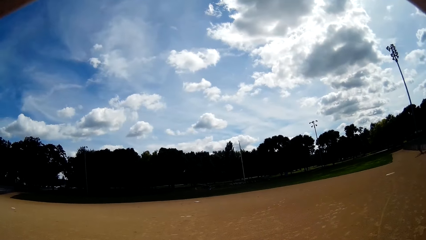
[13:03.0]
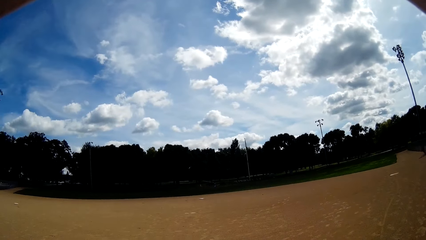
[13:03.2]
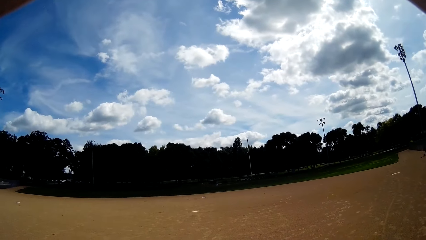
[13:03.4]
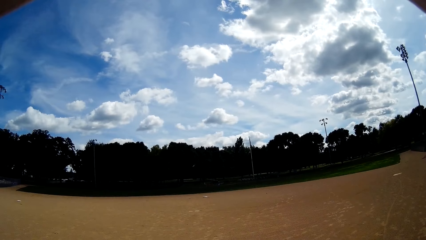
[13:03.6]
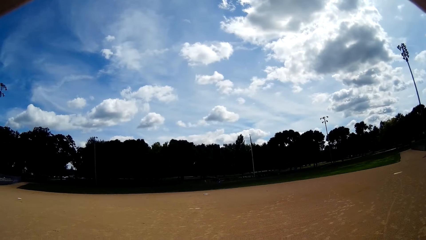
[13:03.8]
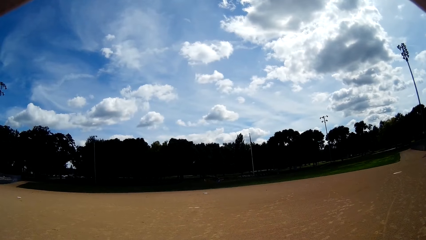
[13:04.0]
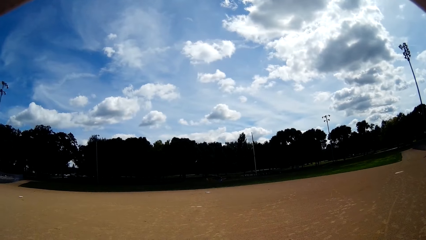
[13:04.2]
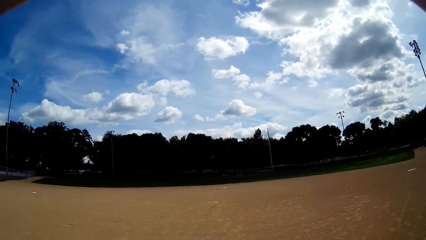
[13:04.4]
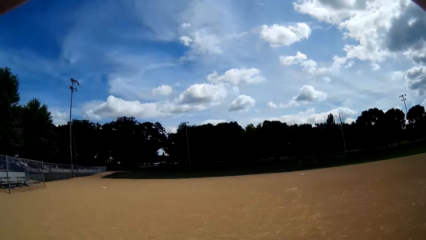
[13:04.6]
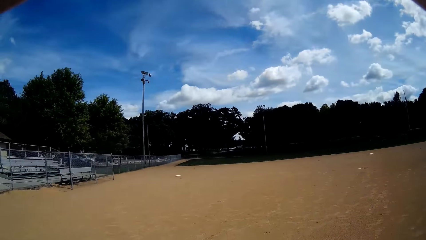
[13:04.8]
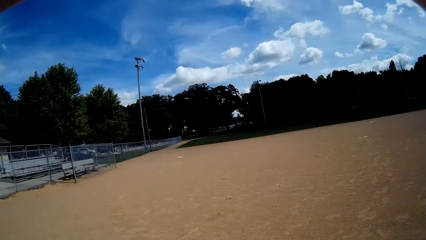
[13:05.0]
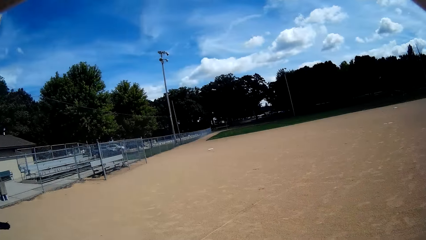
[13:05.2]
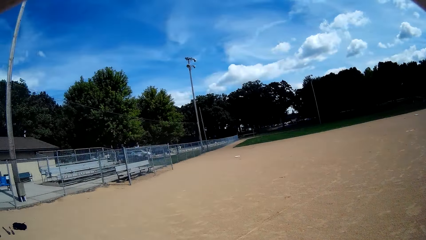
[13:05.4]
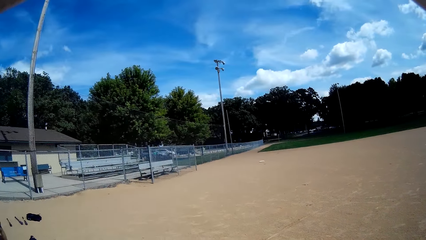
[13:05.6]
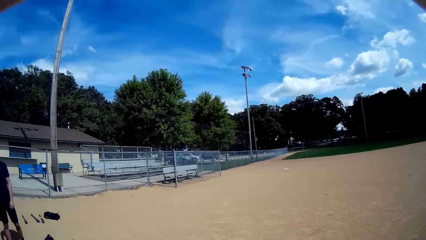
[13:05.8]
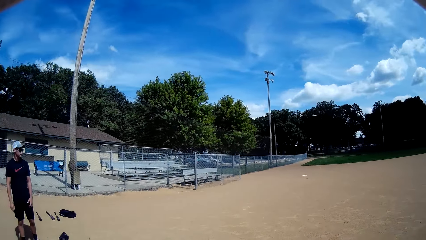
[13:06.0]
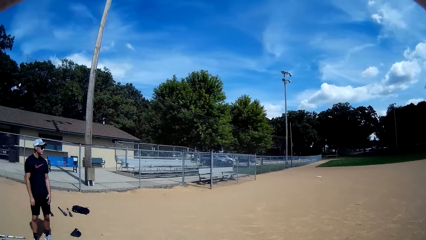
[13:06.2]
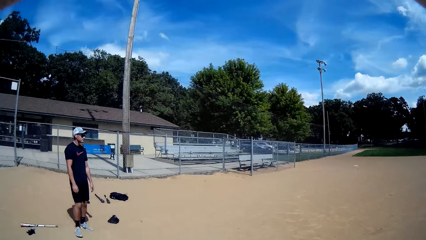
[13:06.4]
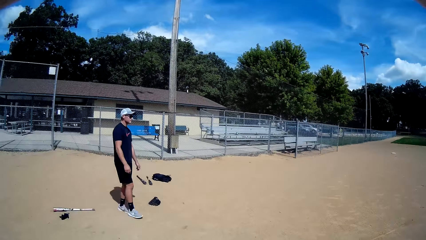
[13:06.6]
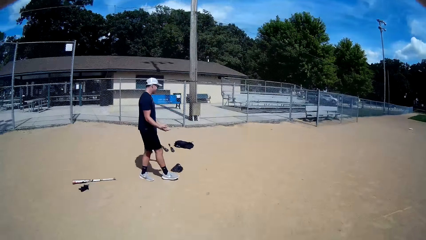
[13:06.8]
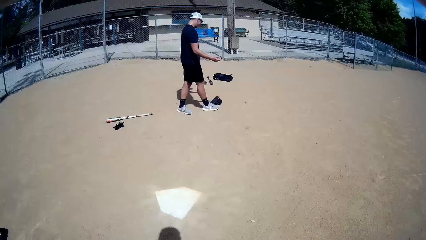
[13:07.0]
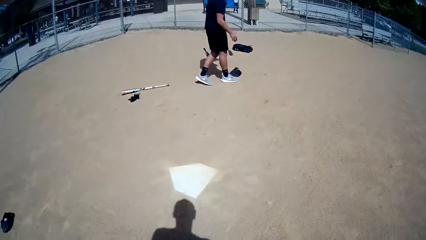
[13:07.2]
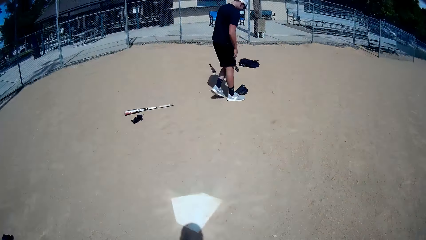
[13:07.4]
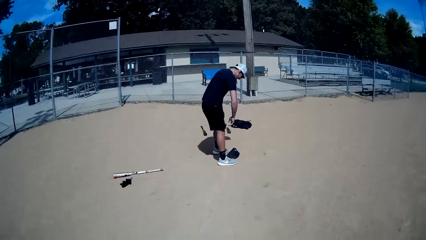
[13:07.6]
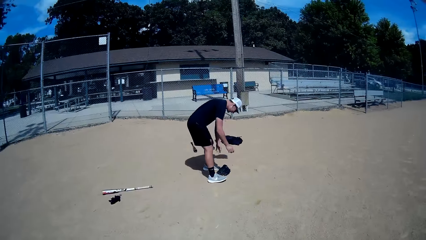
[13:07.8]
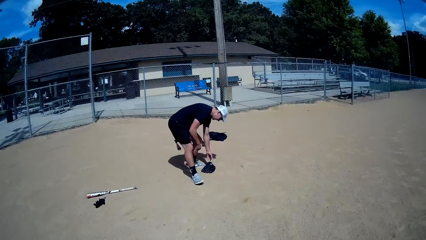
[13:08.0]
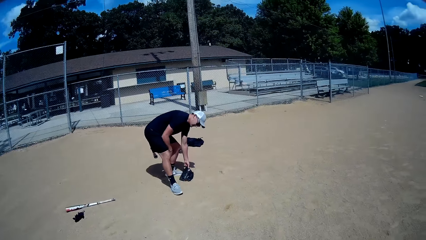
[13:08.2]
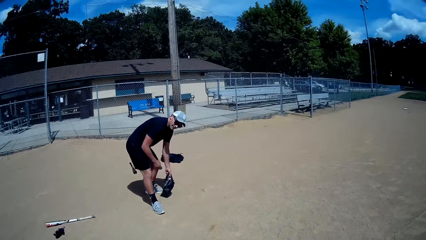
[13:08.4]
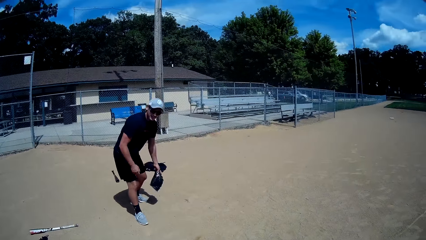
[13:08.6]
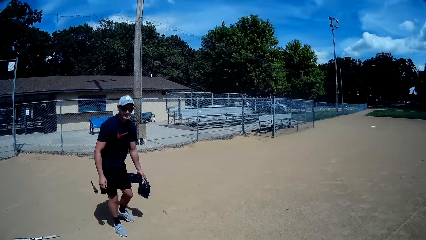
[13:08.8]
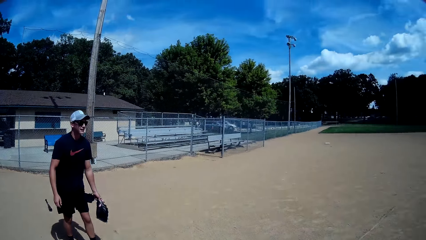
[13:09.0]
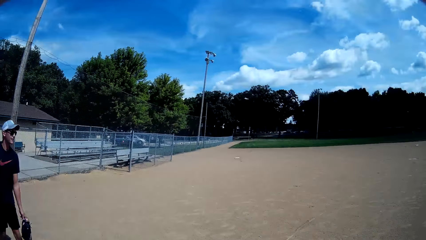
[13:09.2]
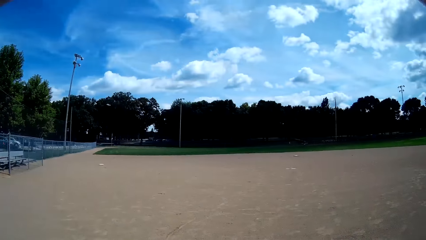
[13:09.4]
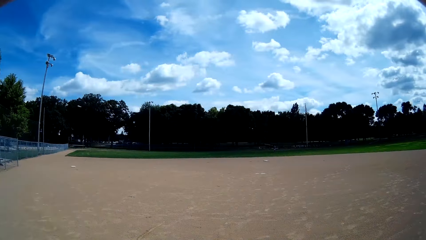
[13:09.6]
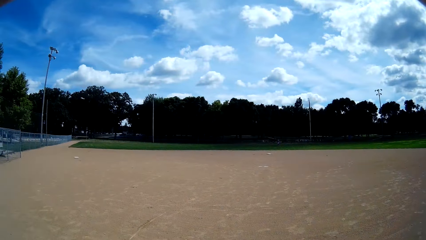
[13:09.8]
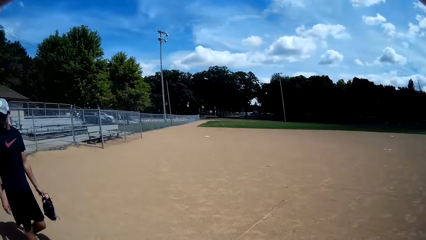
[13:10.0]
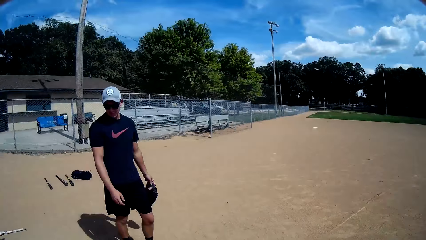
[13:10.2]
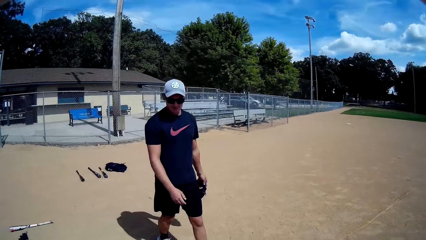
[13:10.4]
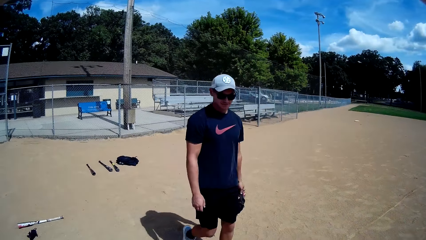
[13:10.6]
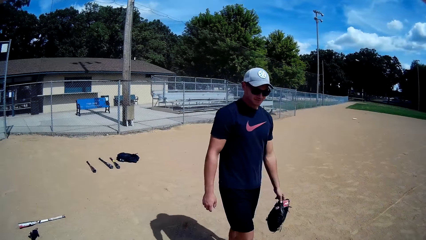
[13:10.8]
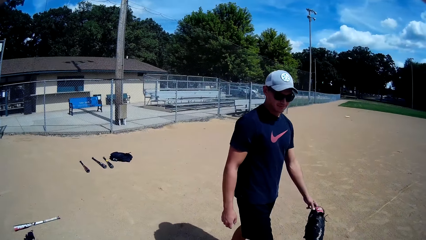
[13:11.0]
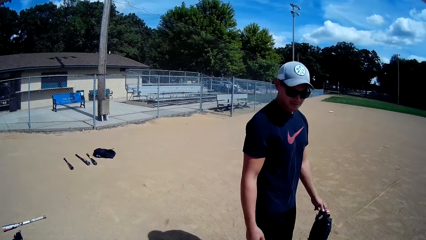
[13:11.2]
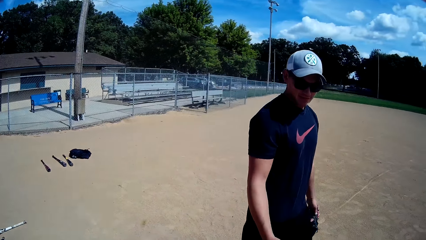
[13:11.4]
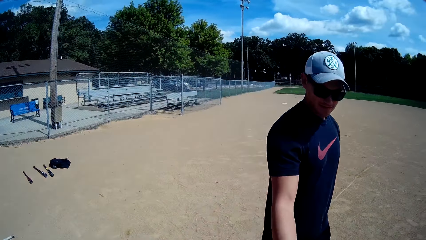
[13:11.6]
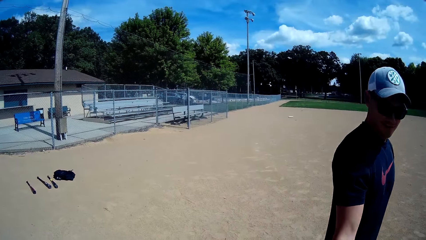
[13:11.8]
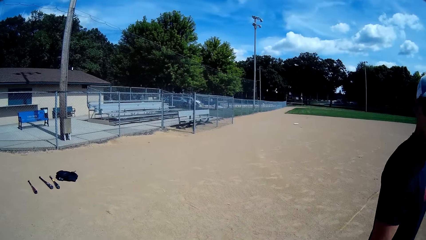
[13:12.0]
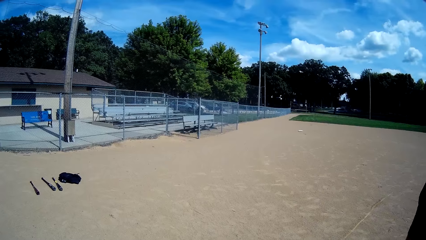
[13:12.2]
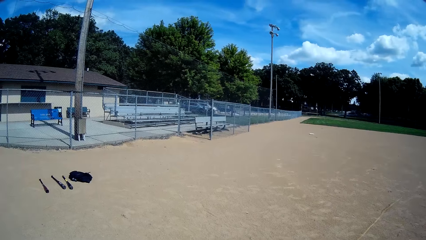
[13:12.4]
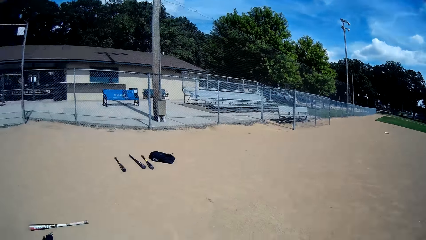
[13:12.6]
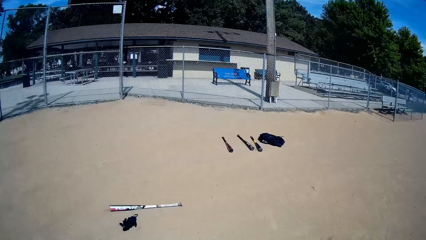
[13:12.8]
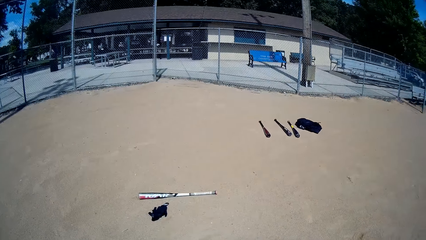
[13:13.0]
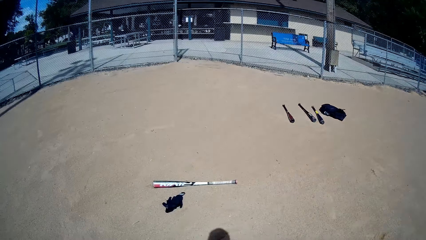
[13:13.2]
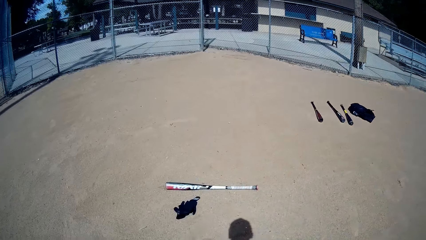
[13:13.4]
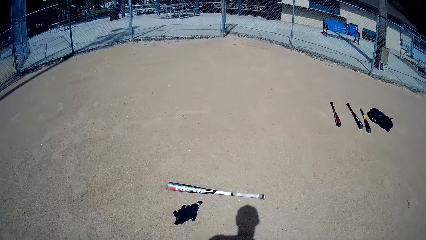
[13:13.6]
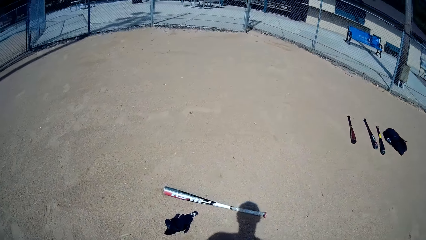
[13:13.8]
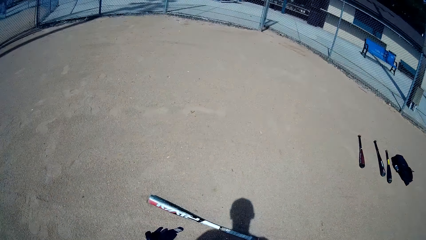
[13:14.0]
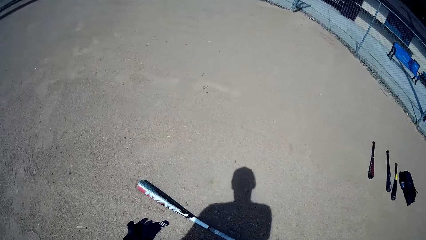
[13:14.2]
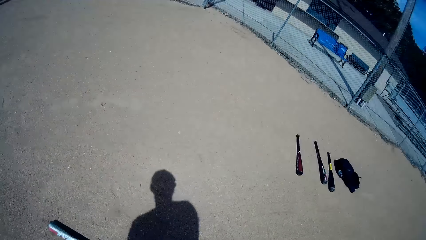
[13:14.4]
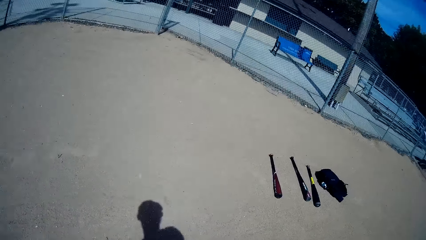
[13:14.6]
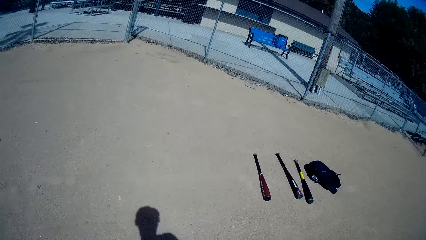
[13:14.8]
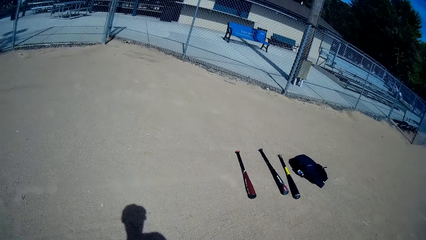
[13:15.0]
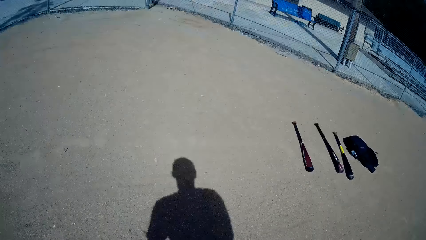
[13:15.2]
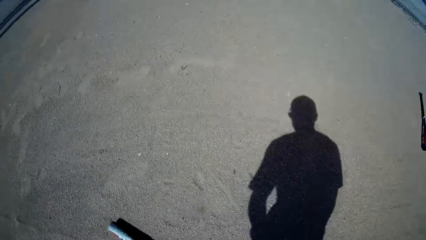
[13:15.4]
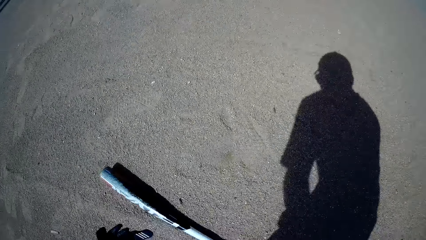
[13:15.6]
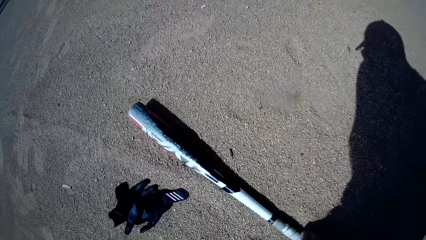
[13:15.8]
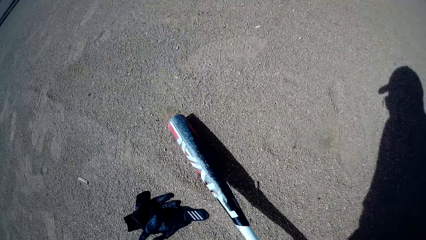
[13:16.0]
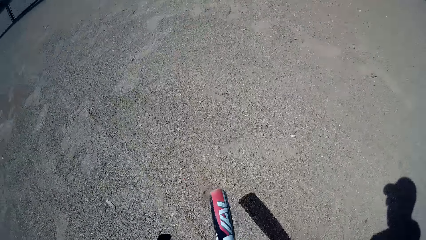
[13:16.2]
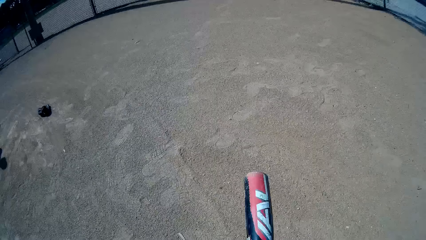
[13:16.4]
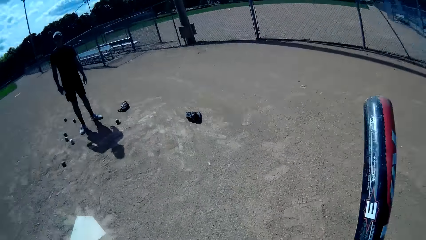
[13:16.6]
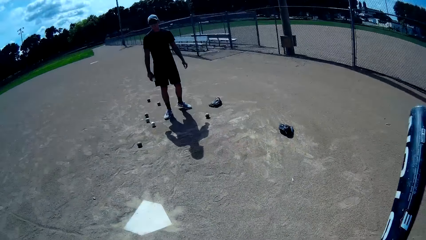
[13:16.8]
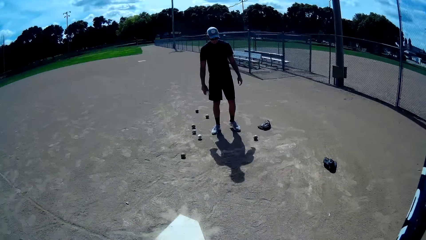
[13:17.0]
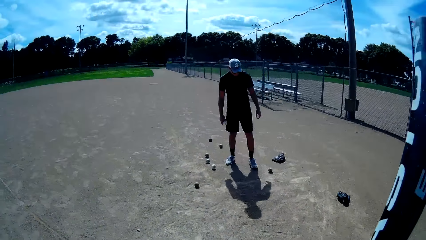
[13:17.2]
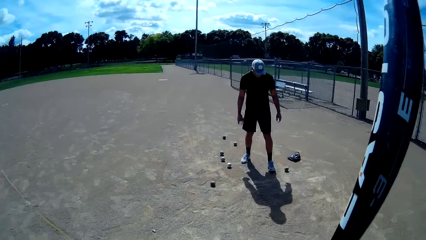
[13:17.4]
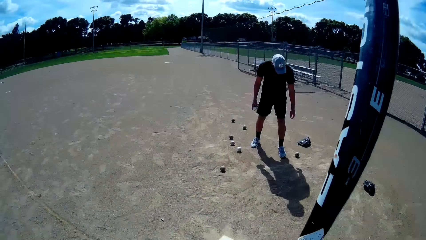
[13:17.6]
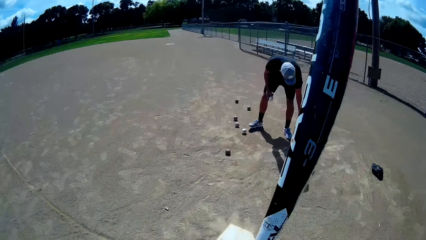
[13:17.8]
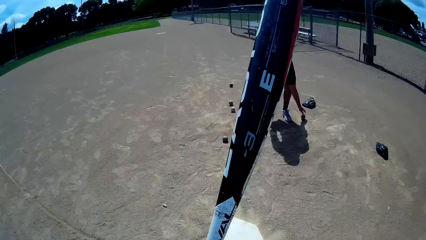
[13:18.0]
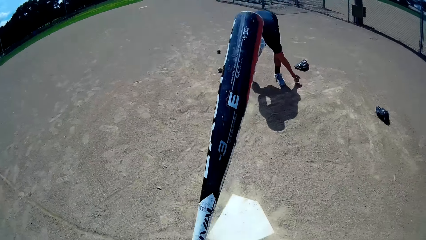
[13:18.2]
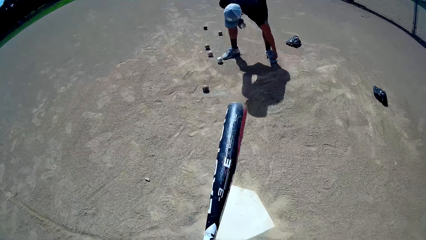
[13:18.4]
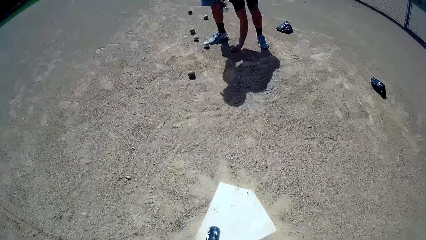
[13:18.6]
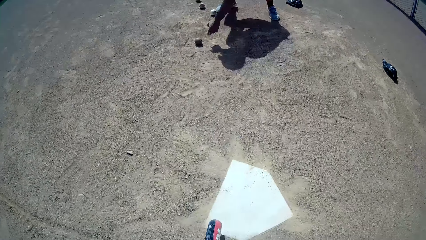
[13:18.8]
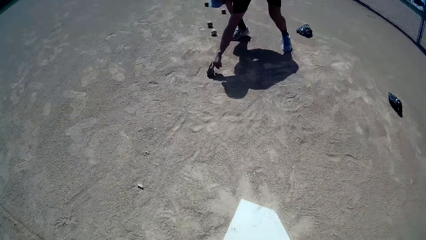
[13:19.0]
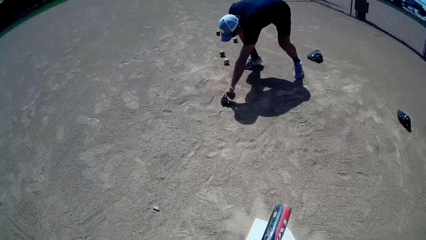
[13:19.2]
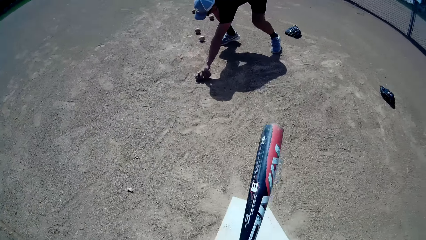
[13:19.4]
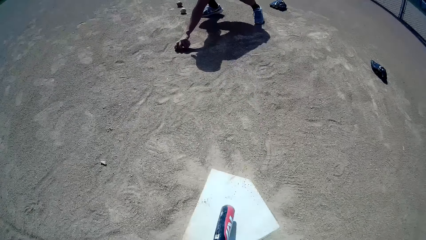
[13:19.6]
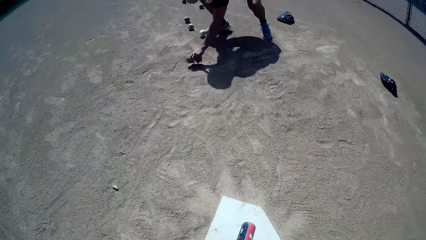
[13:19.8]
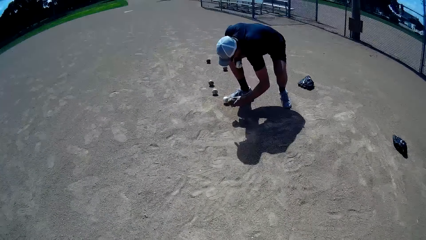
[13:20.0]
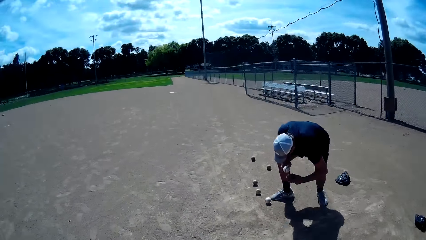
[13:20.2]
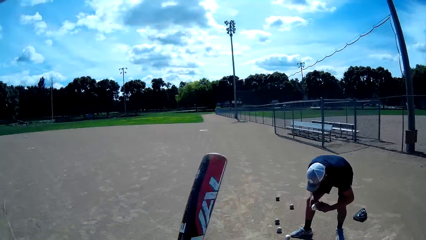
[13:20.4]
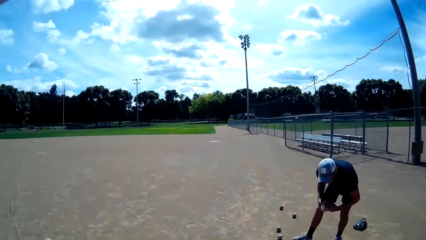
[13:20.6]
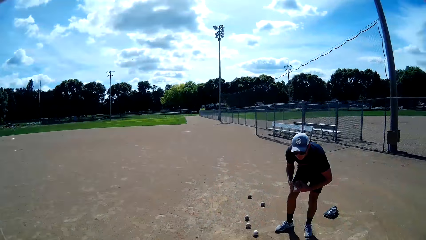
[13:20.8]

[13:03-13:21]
The camera wearer looks around and looks at a man. The man picks up the glove. The man speaks to the camera wearer. The camera wearer looks around, looks at the man and speaks to the man. The man walks around. The camera wearer looks at the baseball bat, walks, picks up the baseball bat, lifts the baseball bat and looks at the man. The man collects a baseball on the field. The camera wearer lowers the baseball bat and hits down with the baseball bat. The man picks up the ball again.
